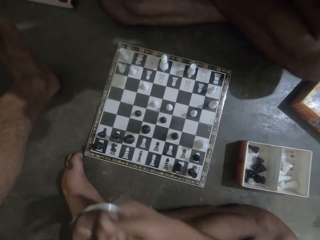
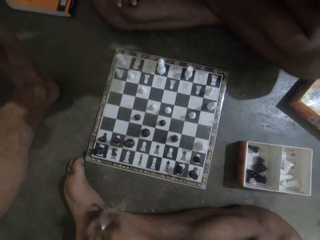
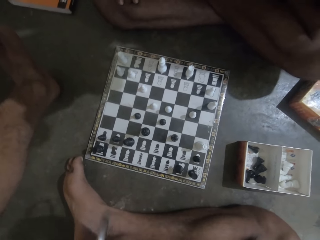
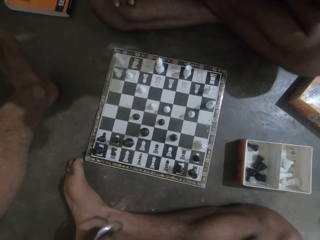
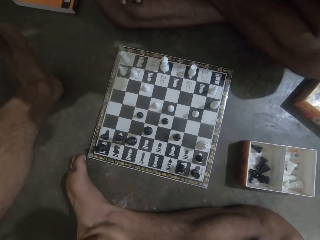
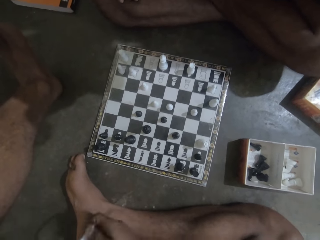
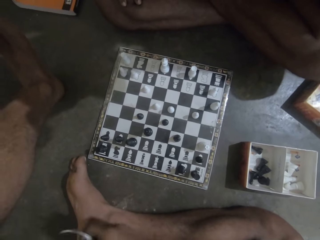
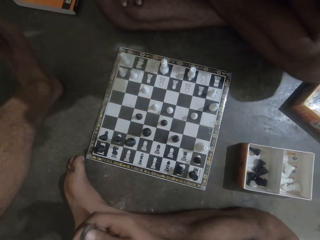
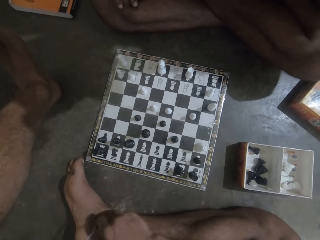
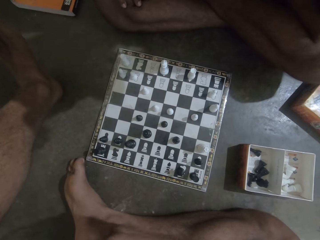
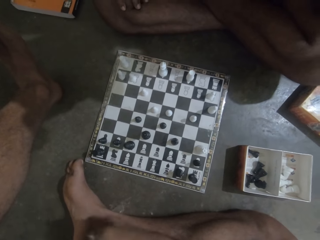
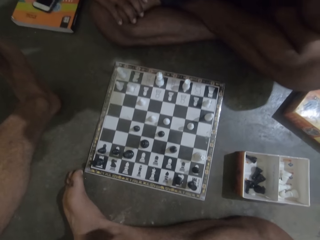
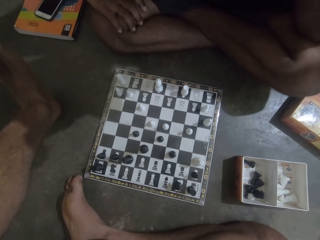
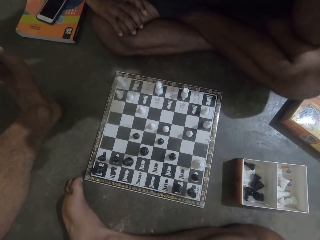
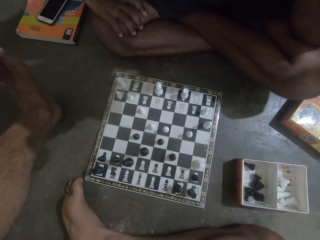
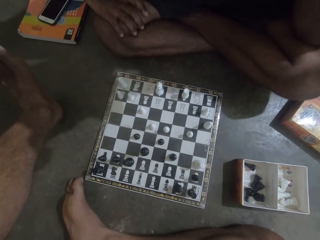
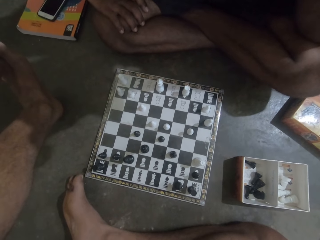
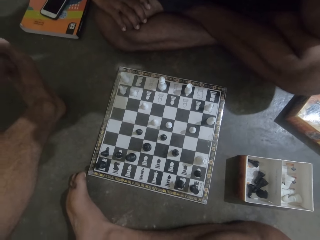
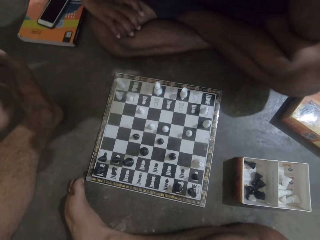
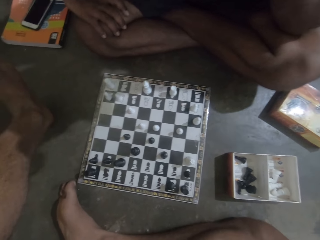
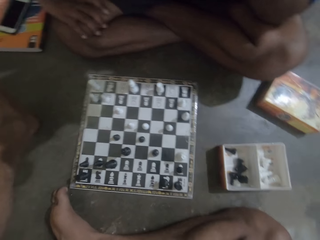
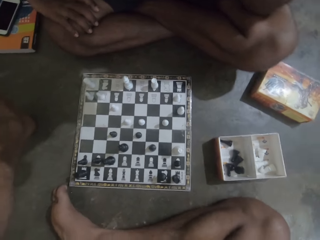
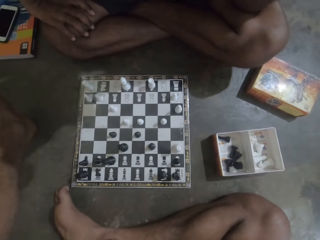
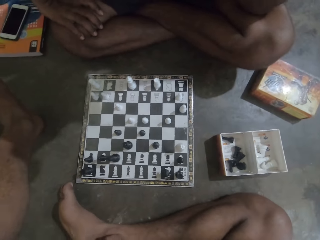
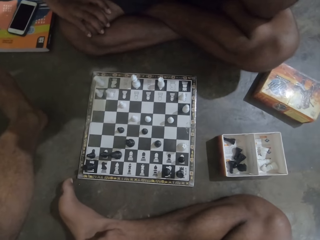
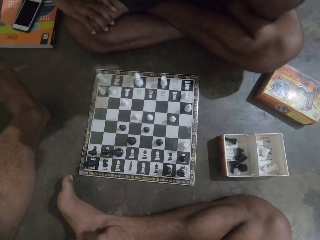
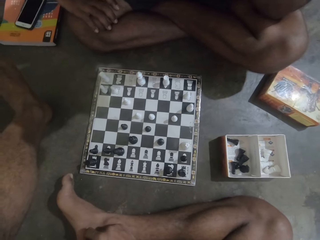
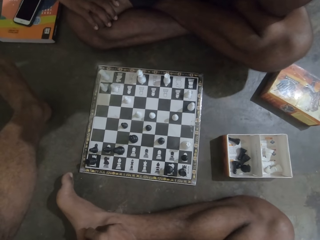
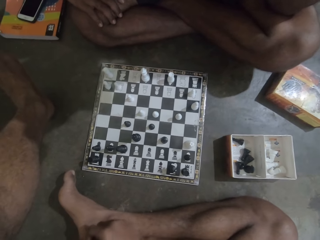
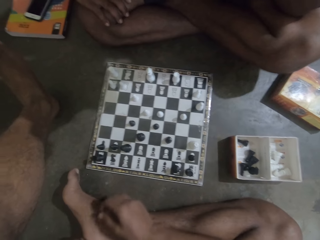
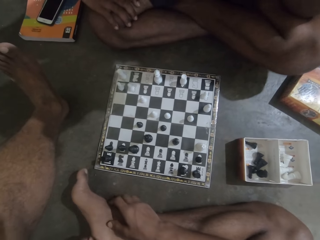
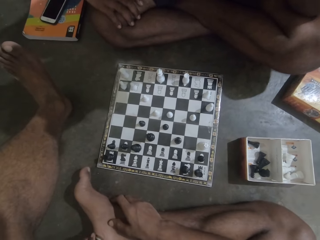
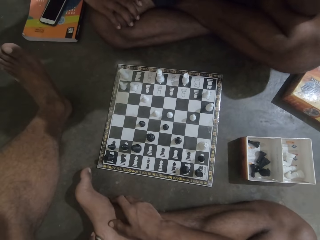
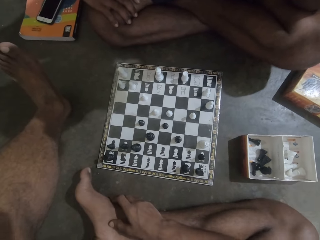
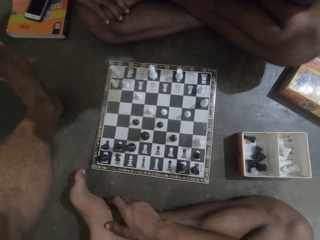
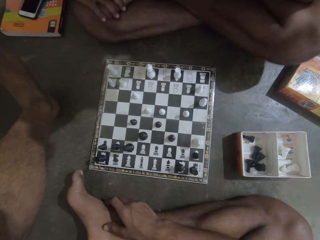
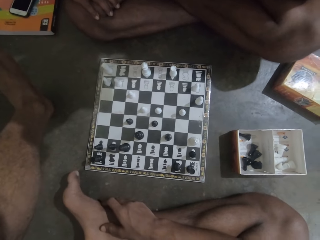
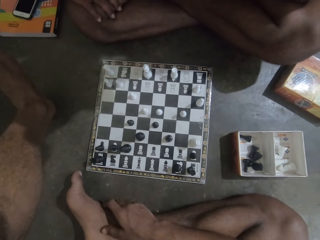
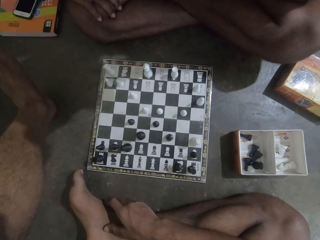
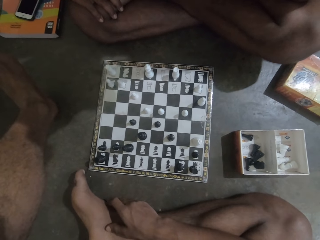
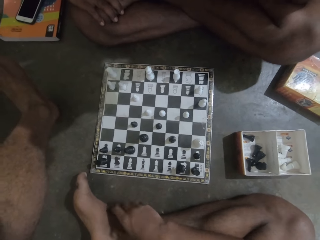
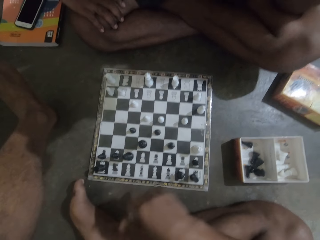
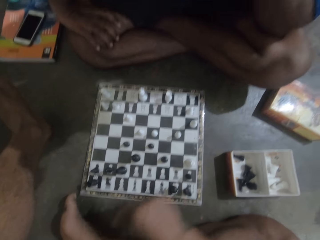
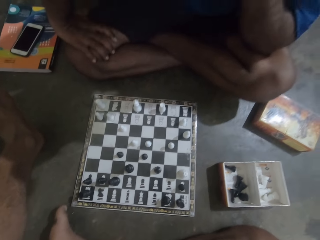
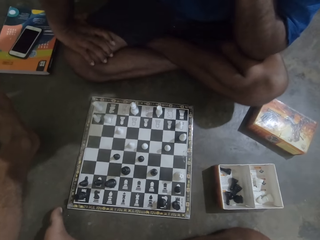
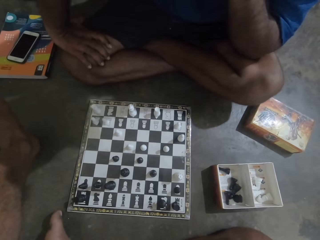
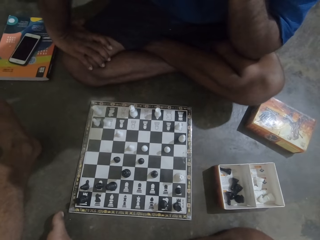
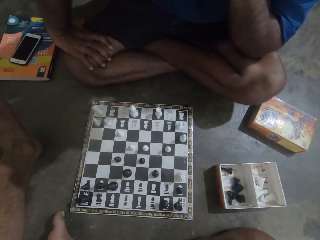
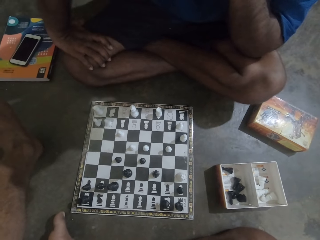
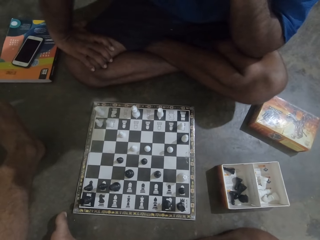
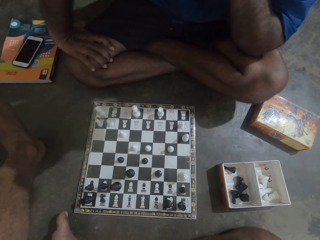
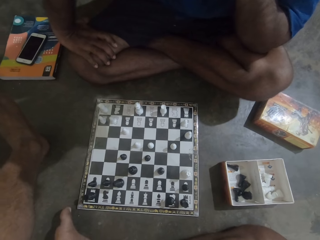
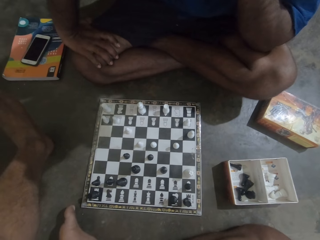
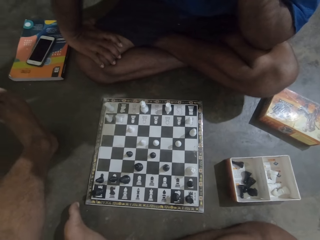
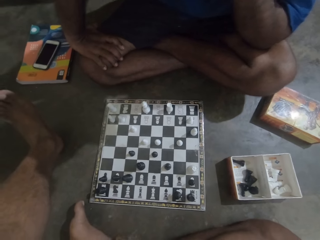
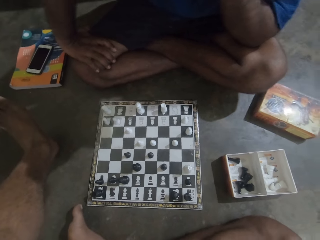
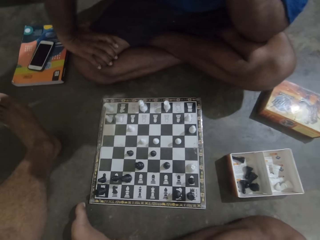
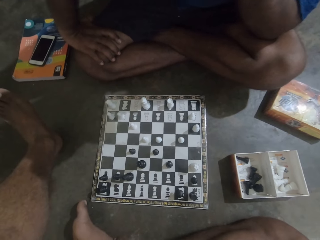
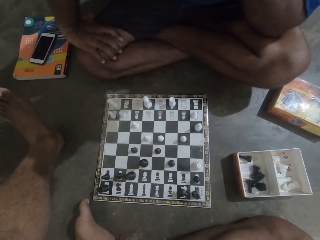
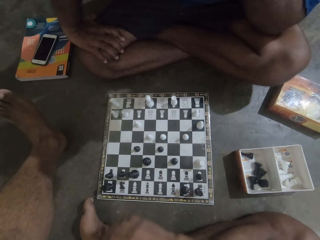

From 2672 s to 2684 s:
The camera wearer moves the hand. They touch the leg.

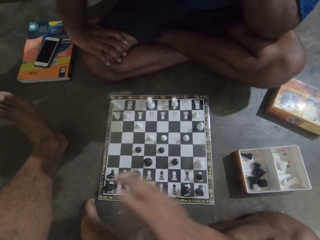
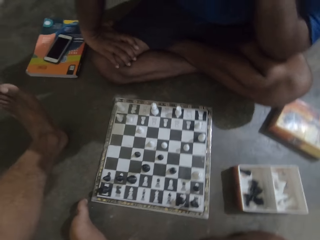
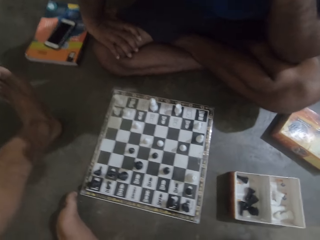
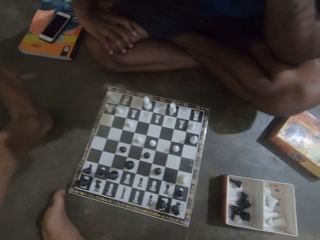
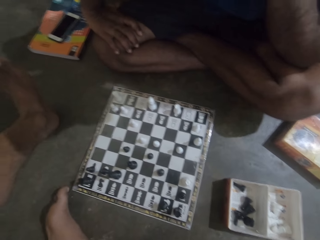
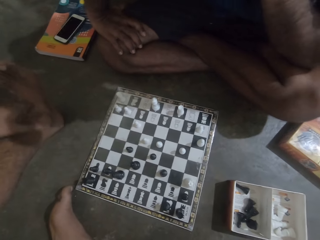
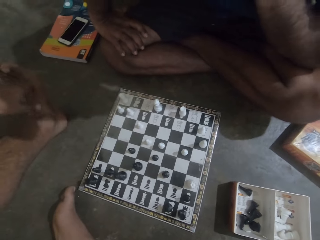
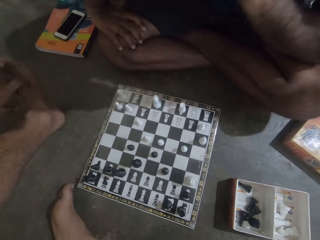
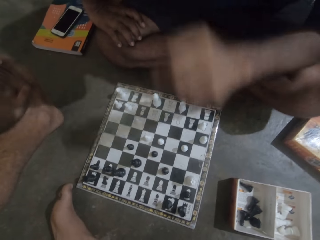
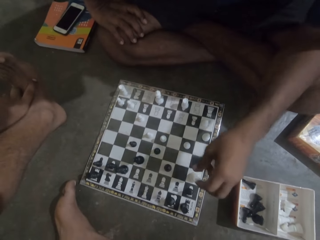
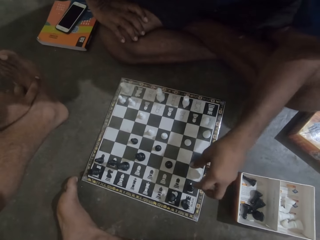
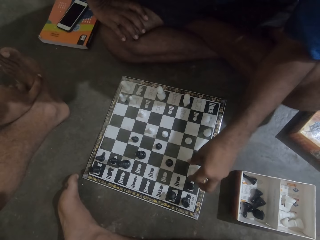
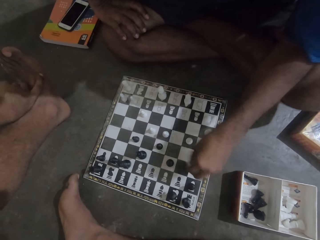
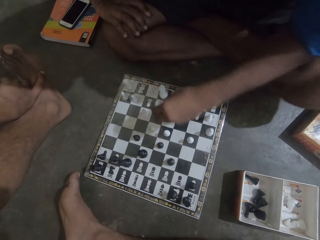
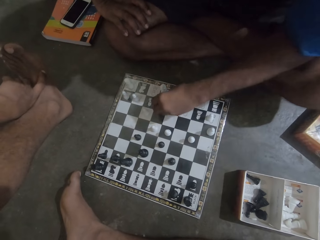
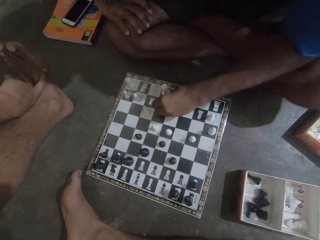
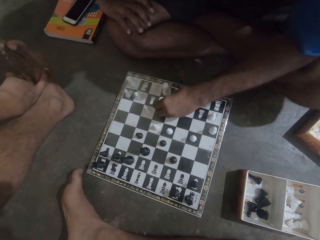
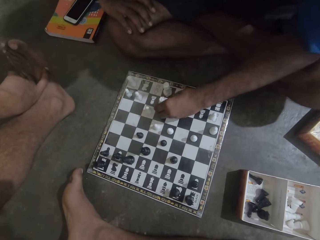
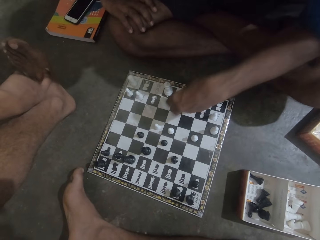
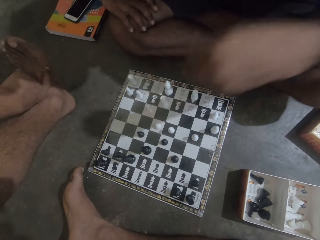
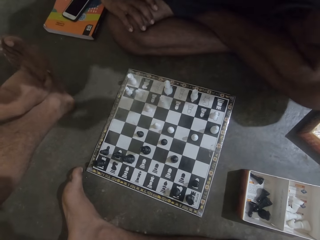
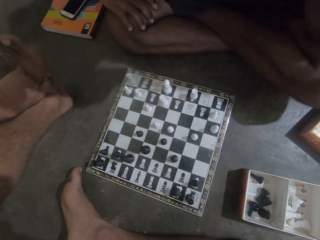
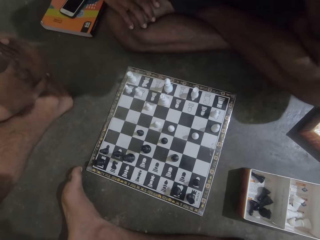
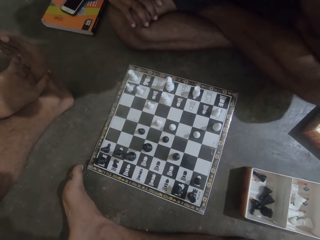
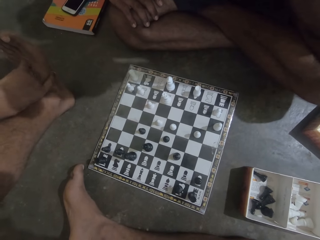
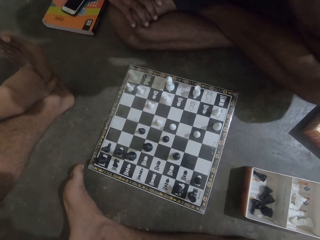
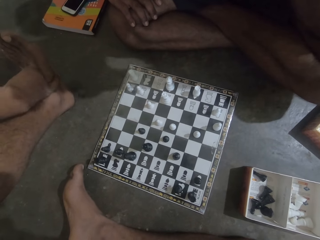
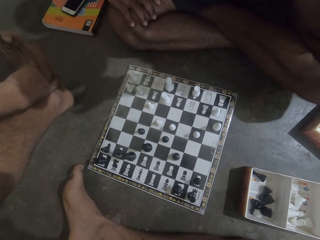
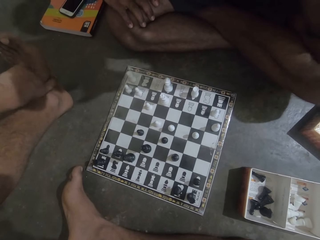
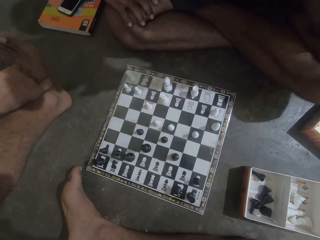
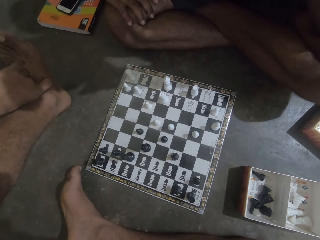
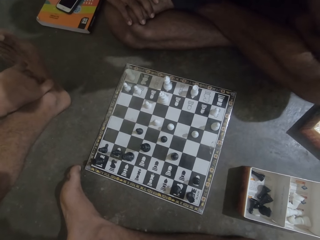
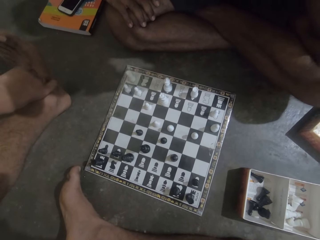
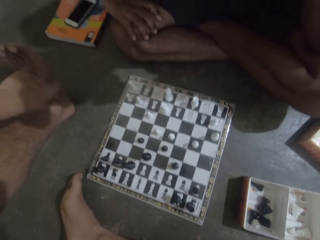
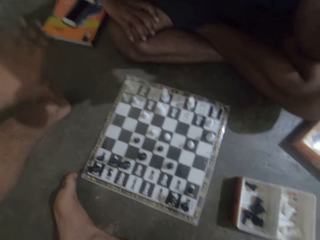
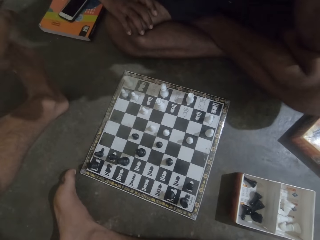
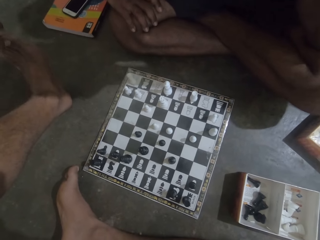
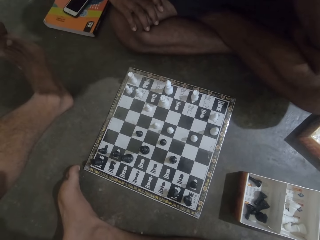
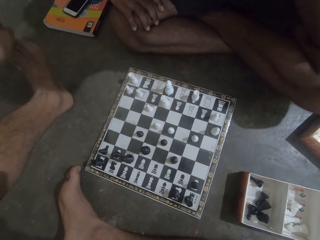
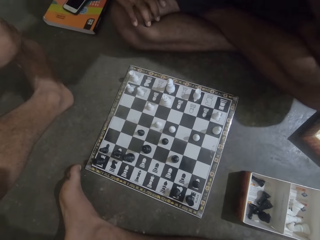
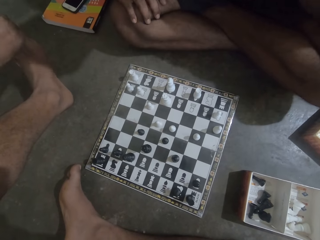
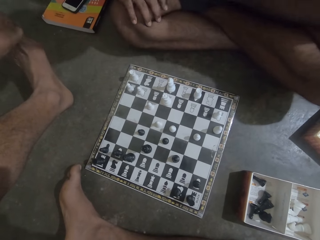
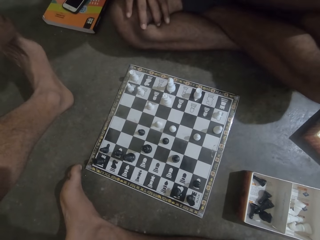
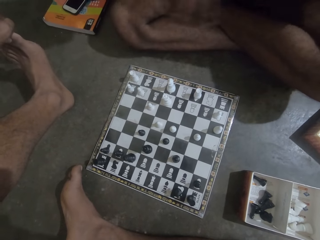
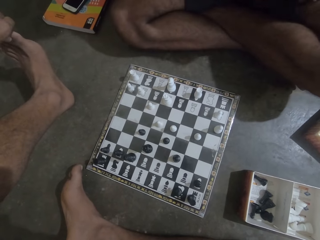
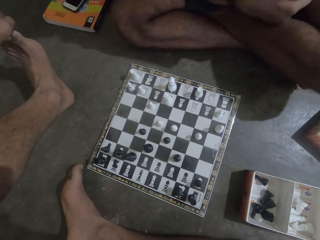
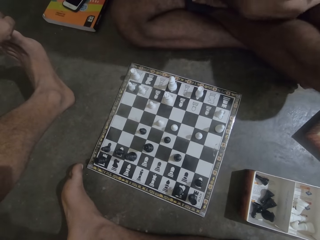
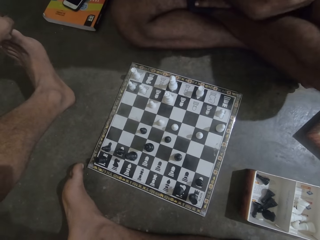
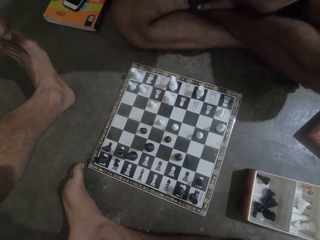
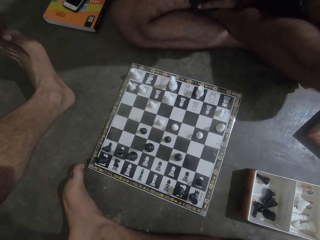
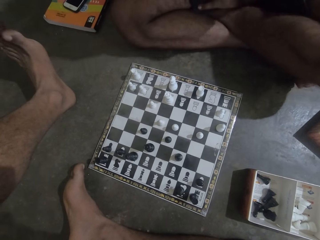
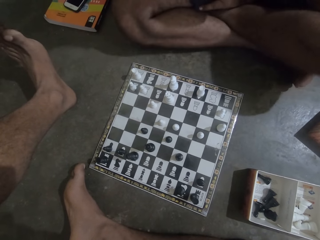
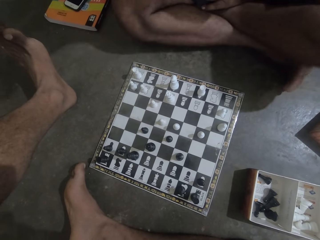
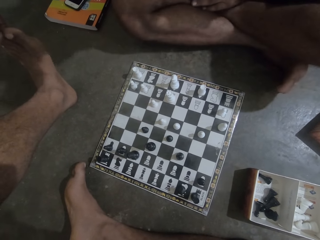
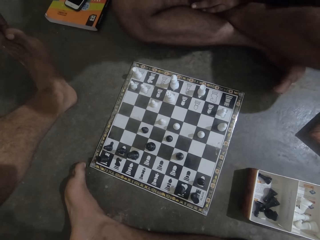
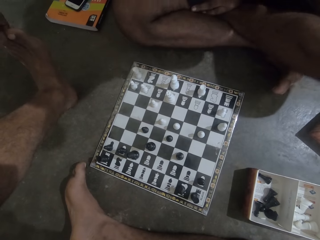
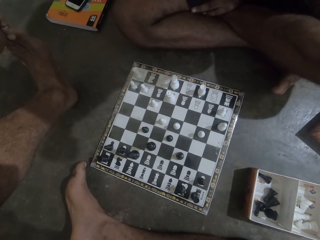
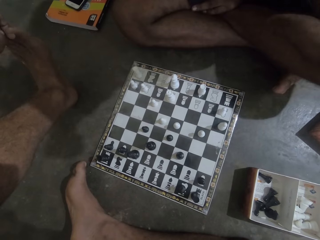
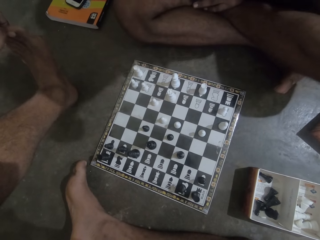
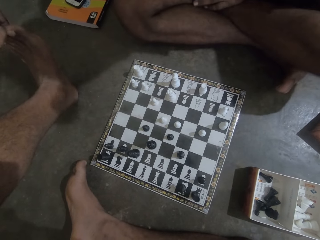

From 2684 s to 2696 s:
A man picks a white chess piece from the chess board. The camera wearer plays the chess board. The man drops the white chess piece on the chess board. The camera wearer touches the toes.
